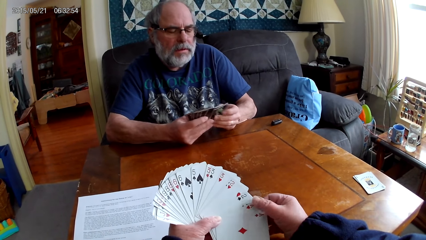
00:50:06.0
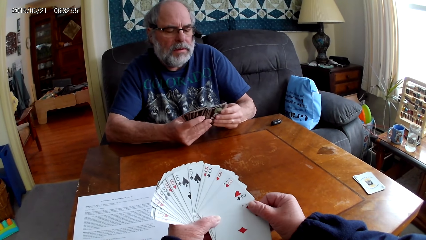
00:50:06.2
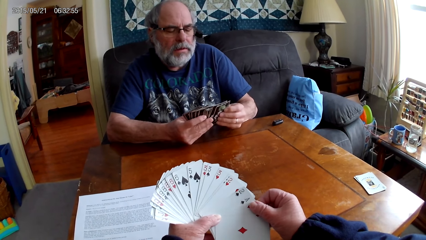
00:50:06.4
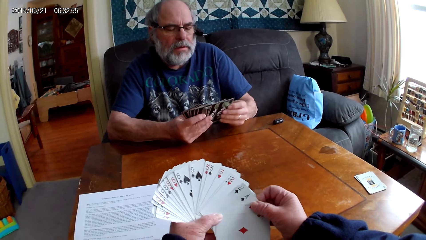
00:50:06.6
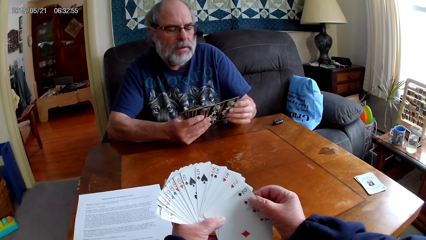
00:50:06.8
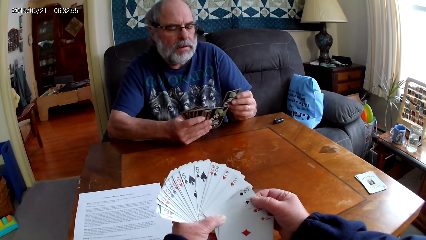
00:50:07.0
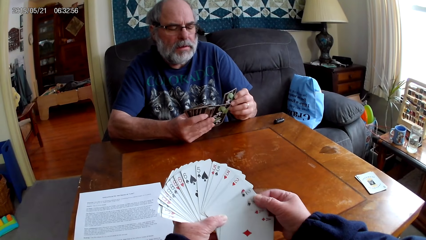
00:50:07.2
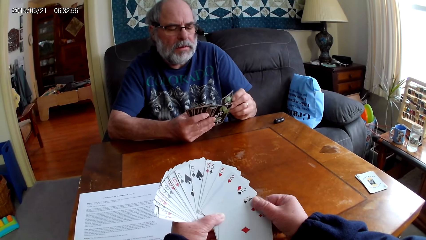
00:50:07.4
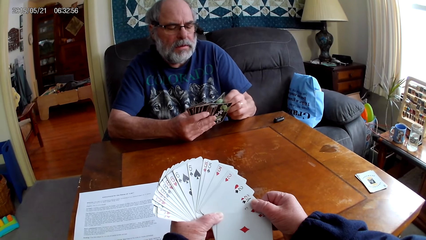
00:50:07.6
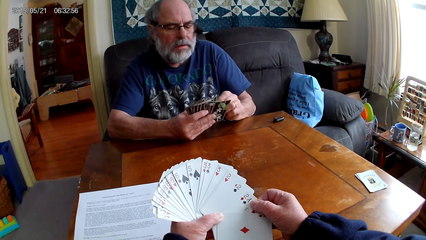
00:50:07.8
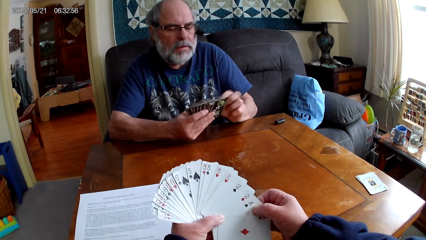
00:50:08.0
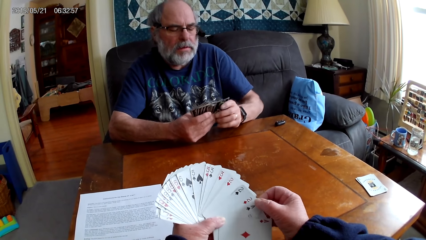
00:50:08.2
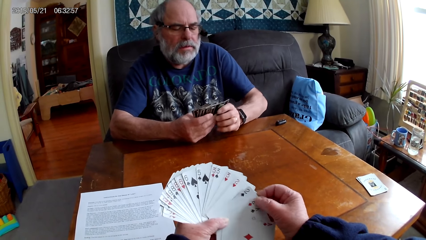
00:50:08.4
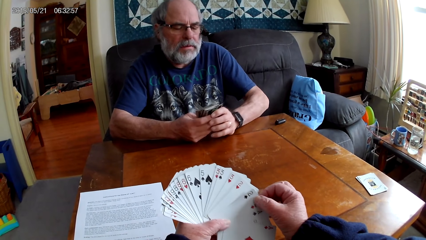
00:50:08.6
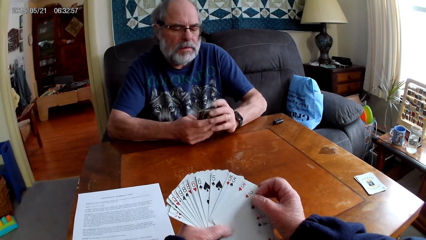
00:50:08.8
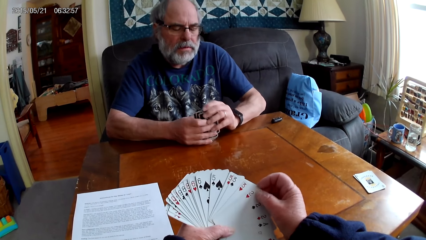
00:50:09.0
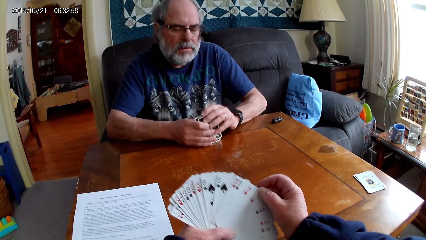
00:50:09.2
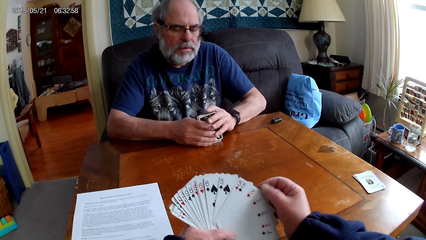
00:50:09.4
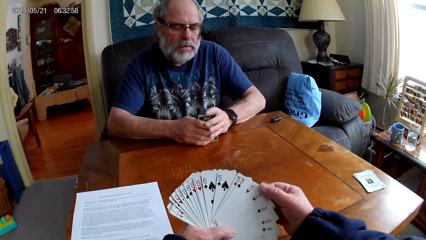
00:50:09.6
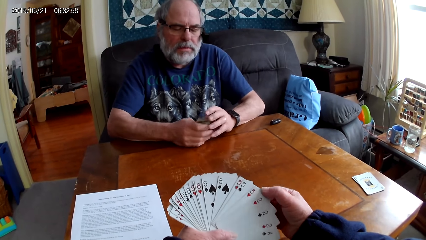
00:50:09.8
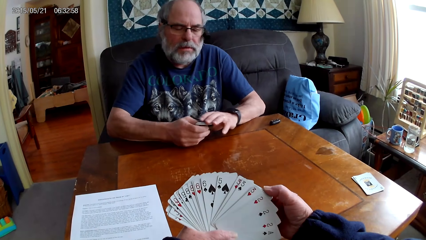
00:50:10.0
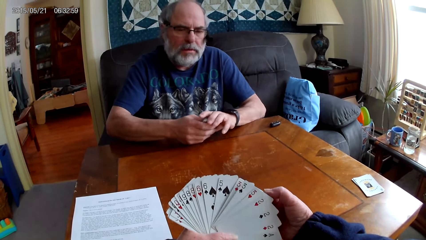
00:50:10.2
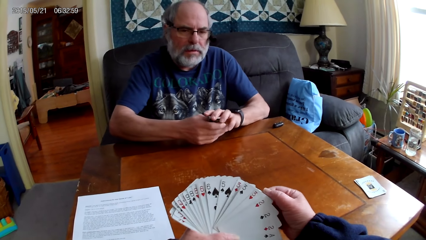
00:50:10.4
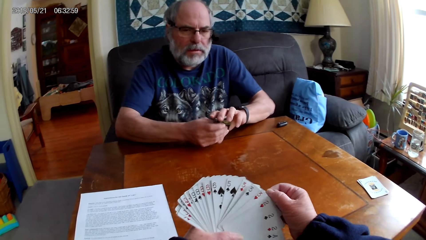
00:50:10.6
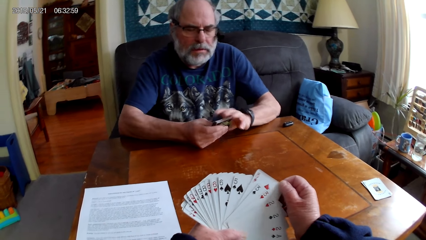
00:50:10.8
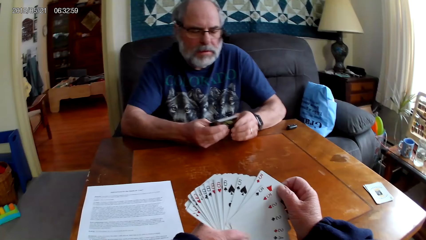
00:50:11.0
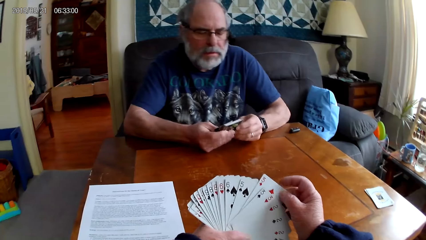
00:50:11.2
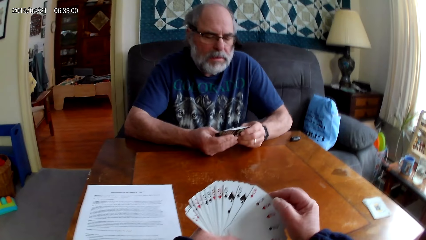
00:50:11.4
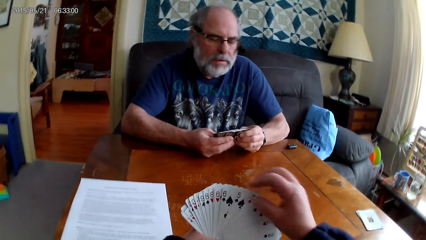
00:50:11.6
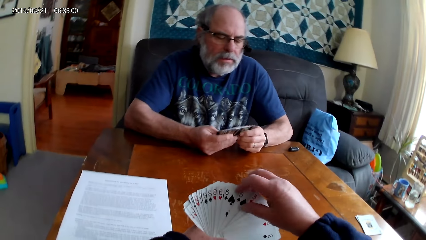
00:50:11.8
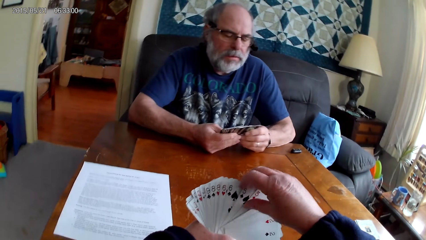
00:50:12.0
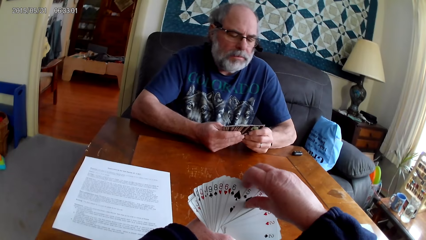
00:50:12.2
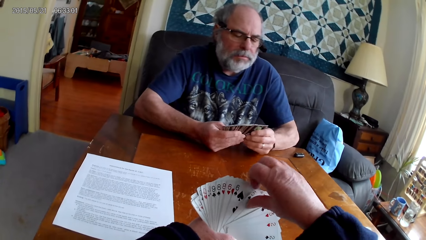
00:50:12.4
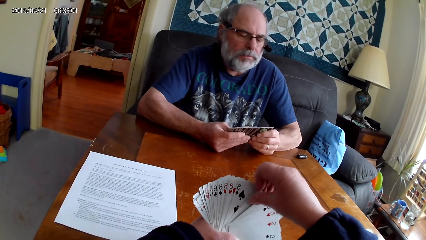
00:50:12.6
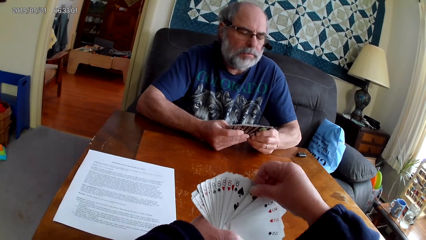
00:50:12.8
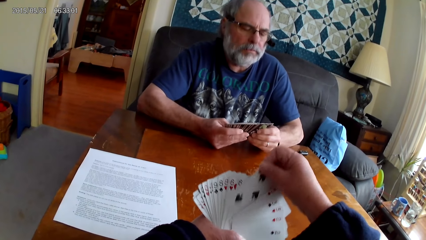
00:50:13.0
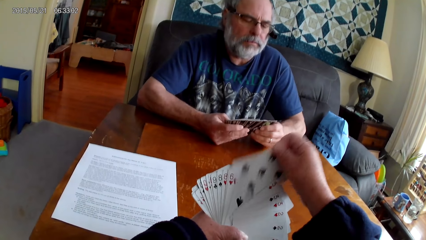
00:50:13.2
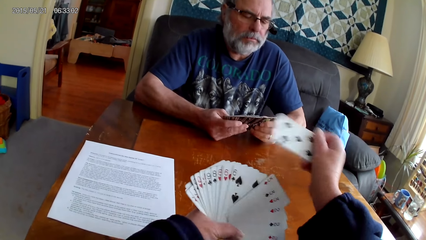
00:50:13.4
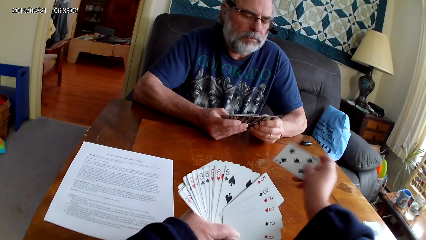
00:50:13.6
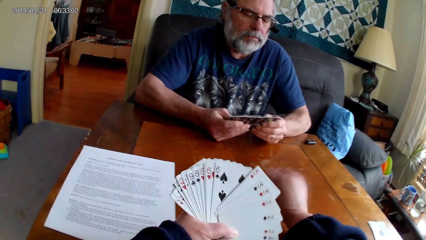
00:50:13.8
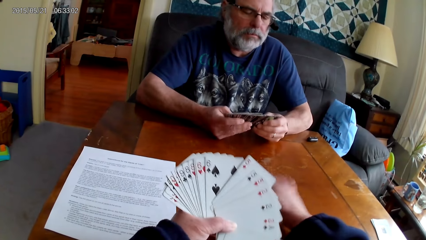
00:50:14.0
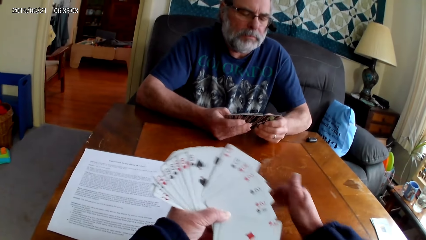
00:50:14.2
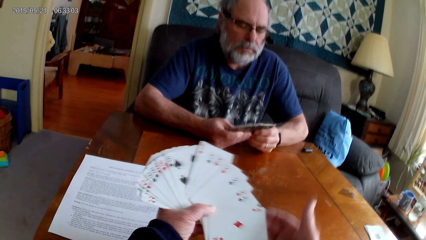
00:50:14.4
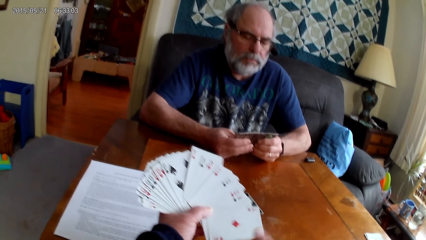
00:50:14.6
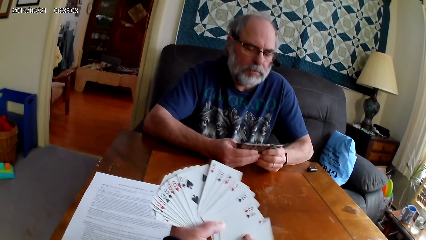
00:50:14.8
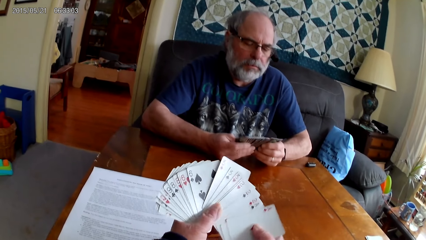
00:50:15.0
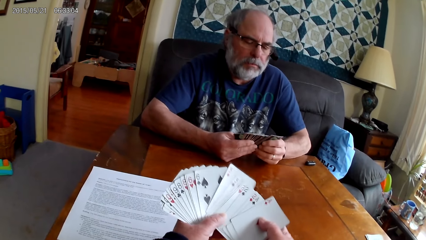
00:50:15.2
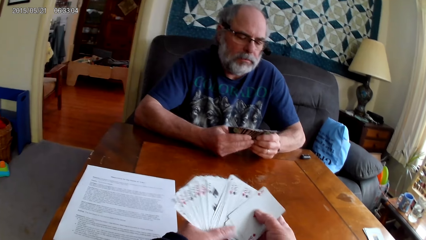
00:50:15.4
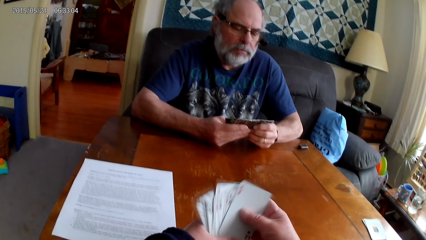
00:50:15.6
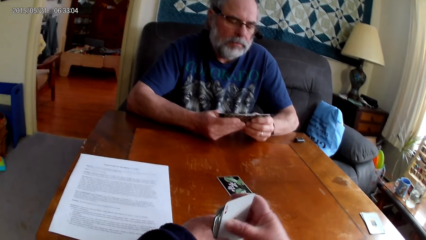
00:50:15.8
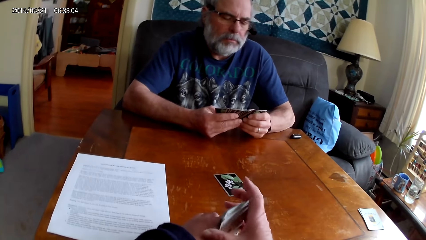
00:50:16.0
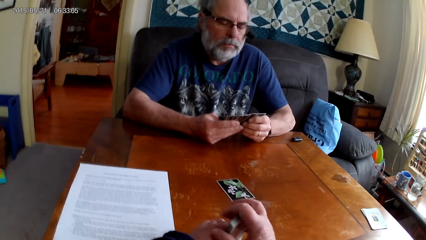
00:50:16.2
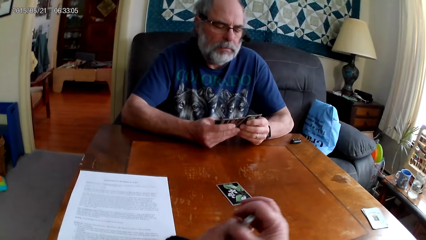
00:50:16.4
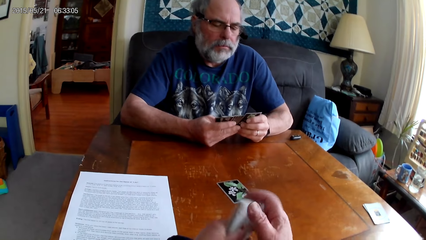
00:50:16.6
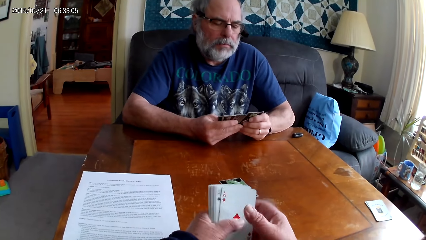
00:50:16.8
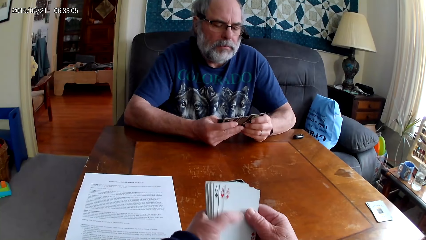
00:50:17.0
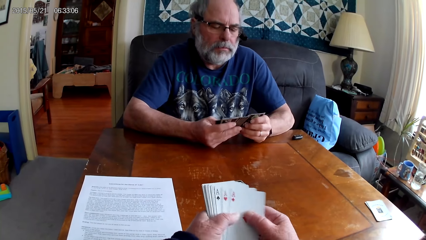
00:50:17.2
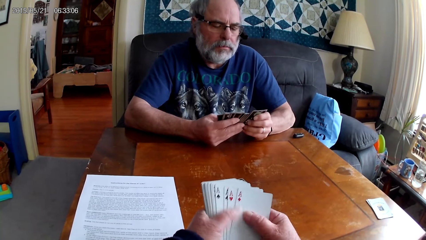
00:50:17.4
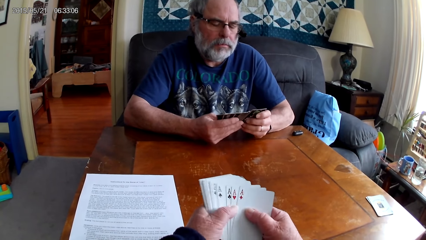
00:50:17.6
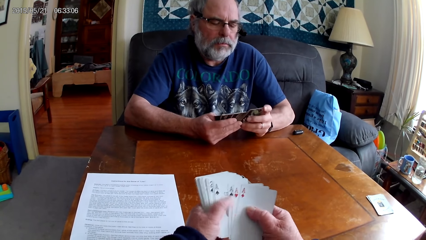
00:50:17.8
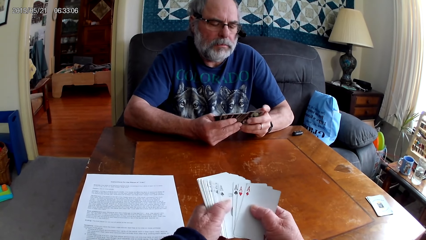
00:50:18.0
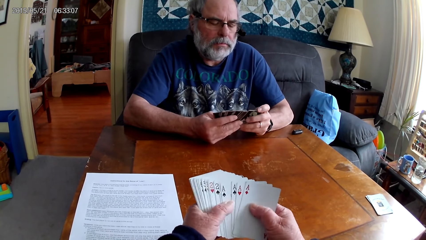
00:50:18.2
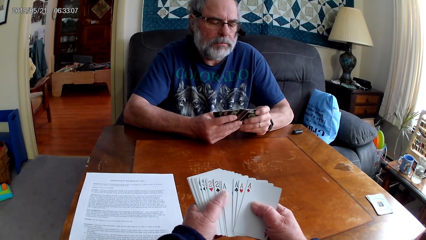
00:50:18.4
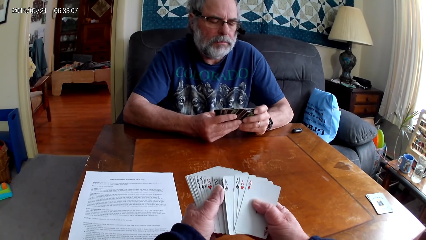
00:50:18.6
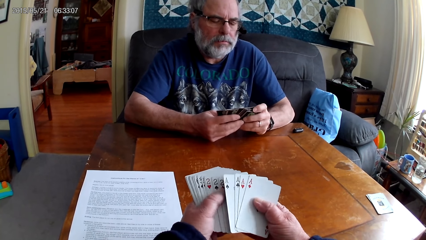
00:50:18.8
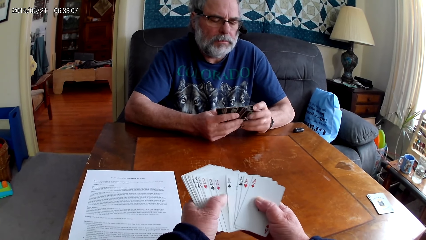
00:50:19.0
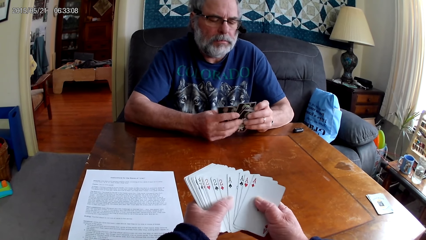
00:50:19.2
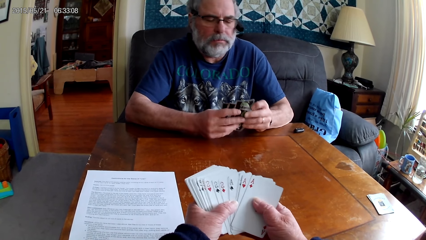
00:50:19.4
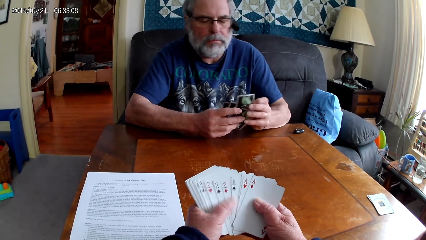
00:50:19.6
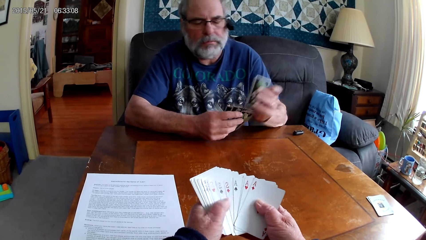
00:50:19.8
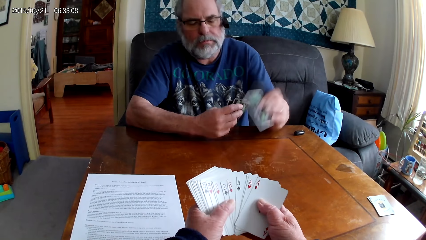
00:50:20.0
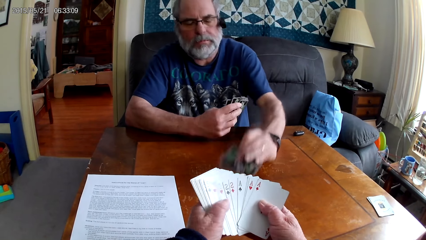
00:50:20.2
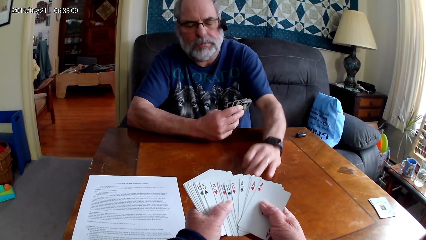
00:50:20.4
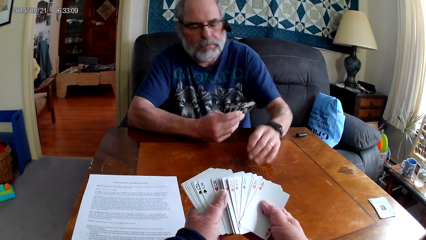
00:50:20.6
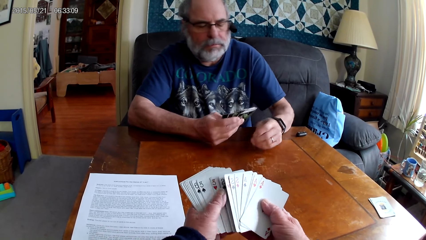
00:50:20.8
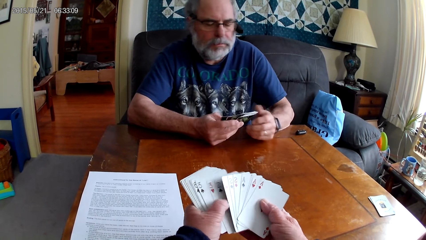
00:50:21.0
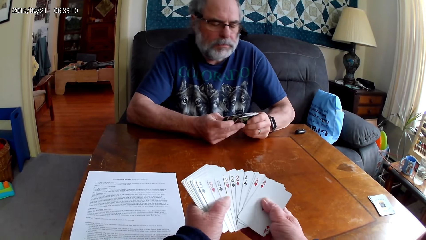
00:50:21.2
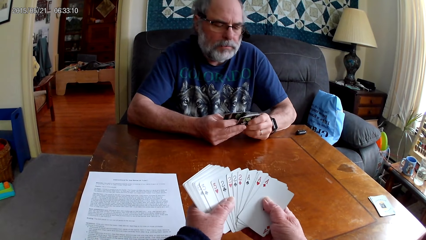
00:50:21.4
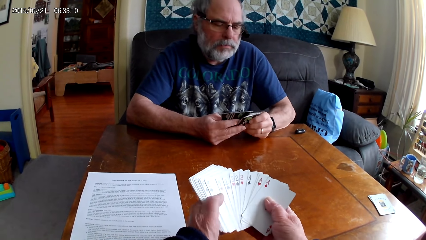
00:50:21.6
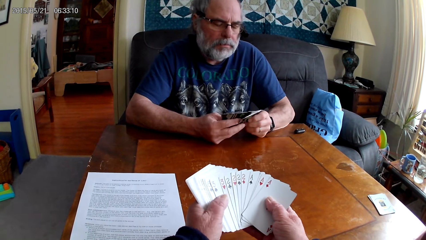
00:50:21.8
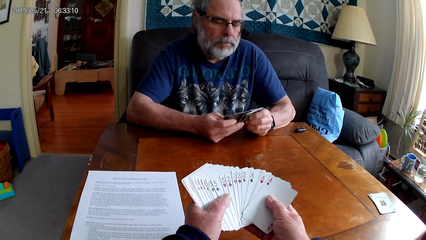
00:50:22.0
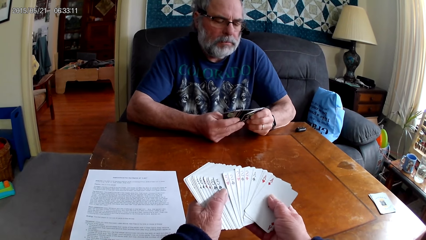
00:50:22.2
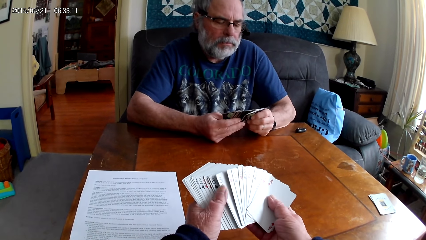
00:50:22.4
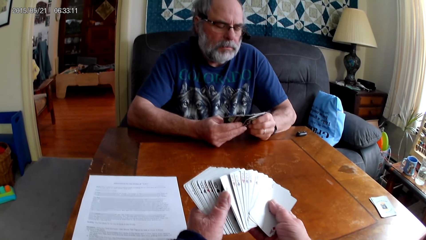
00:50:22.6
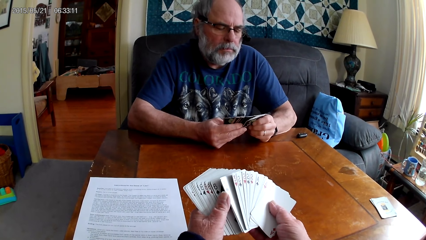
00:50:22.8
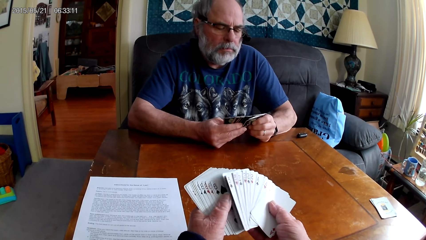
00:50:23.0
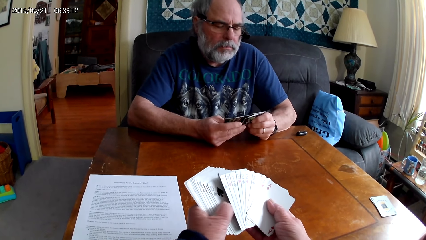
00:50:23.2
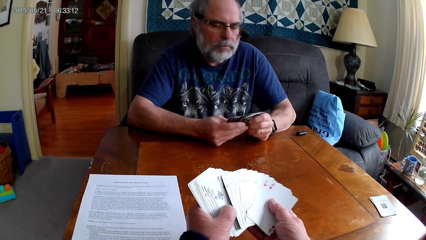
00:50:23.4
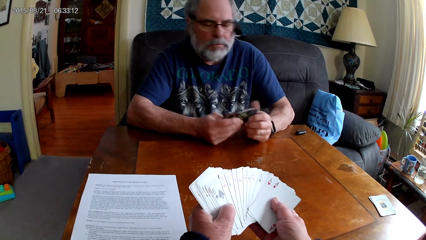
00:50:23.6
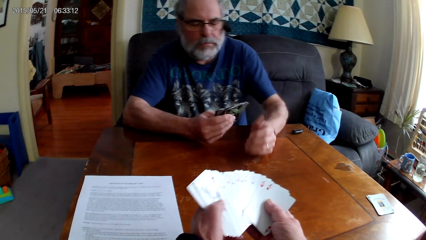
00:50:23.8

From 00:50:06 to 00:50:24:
The camera wearer puts the playing card on the table. A man spreads out cards. The camera wearer spreads out the cards. She holds the playing cards with her hands. The man holds the playing cards with his hands, puts the playing card on the table, and spreads out the cards. The camera wearer spreads out the cards.
